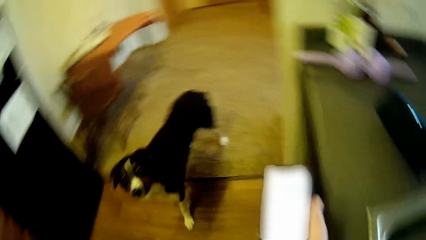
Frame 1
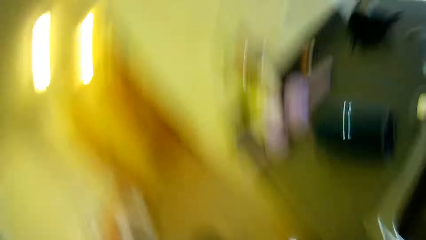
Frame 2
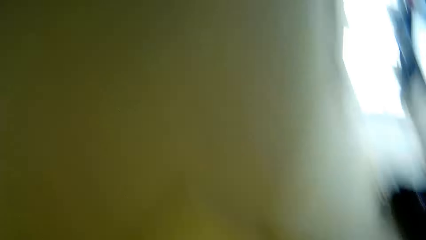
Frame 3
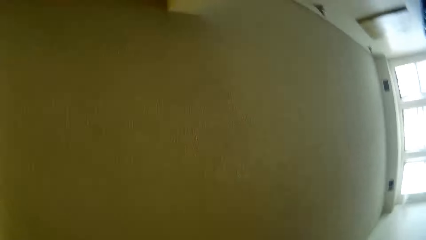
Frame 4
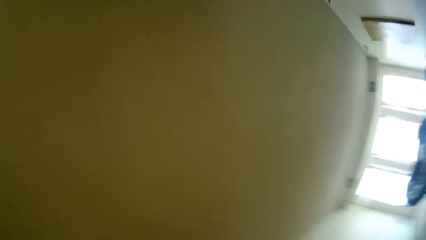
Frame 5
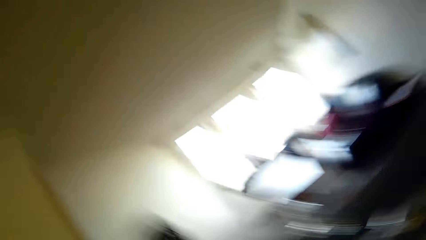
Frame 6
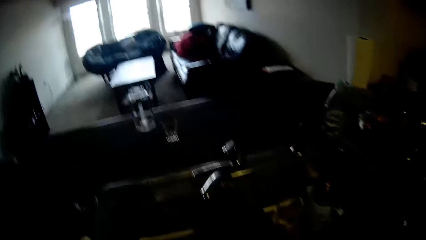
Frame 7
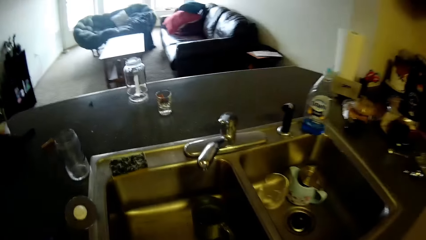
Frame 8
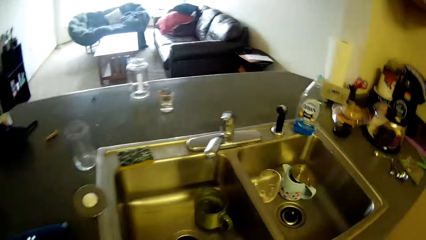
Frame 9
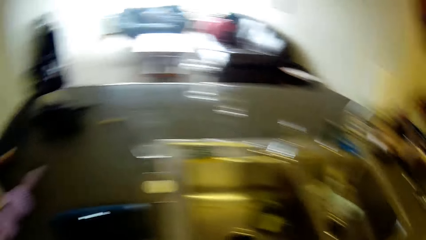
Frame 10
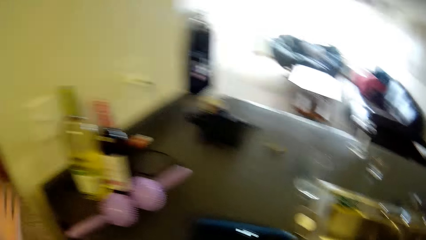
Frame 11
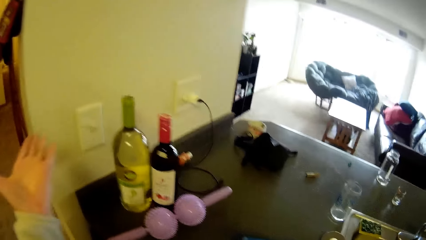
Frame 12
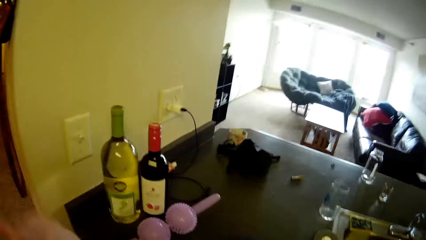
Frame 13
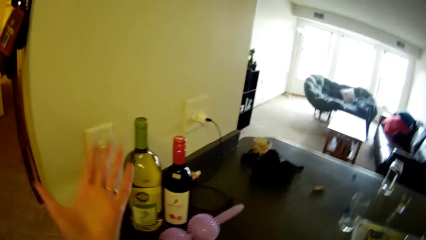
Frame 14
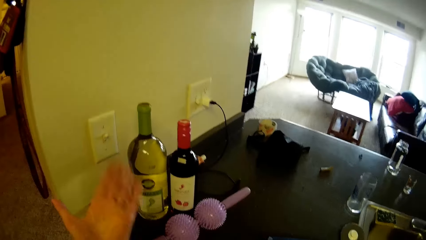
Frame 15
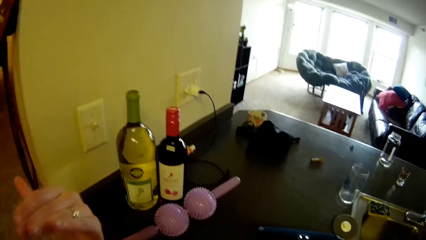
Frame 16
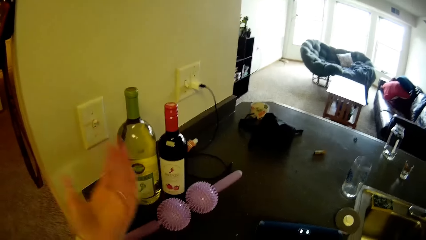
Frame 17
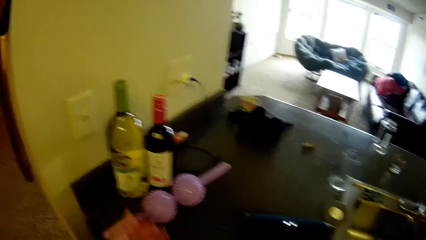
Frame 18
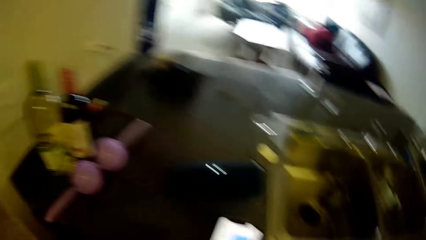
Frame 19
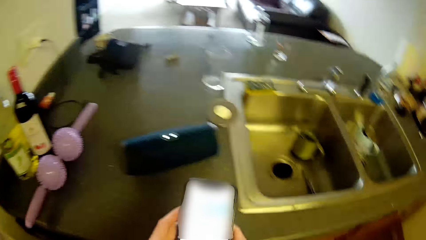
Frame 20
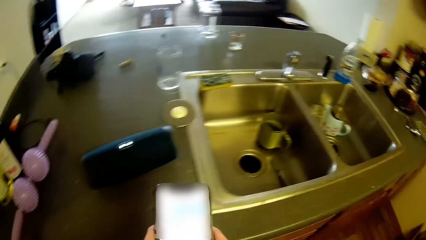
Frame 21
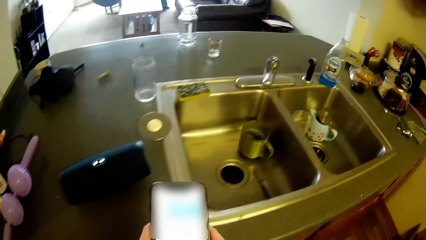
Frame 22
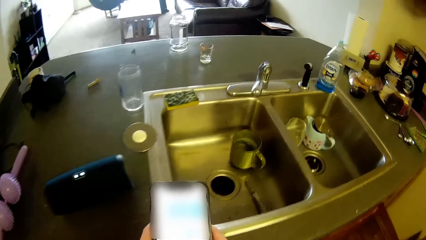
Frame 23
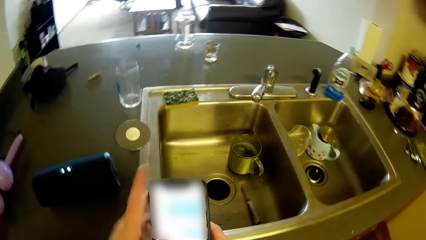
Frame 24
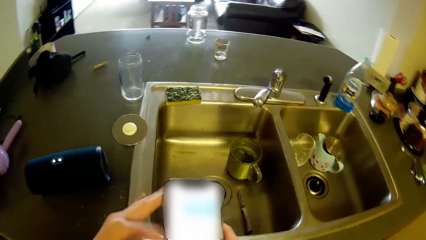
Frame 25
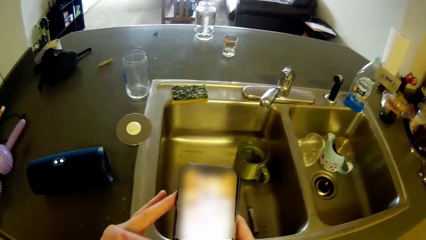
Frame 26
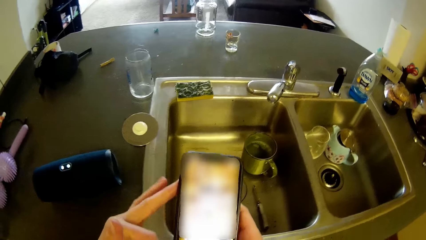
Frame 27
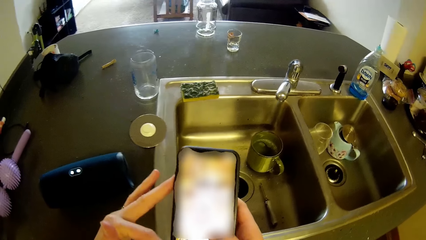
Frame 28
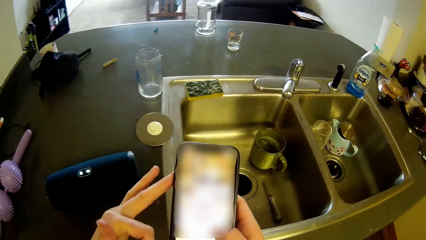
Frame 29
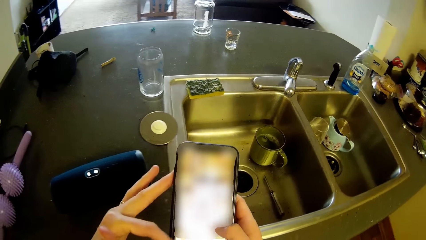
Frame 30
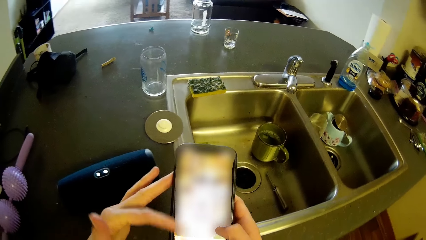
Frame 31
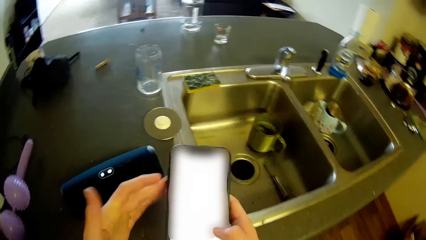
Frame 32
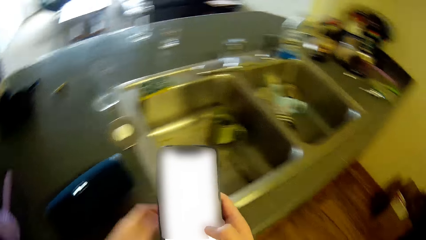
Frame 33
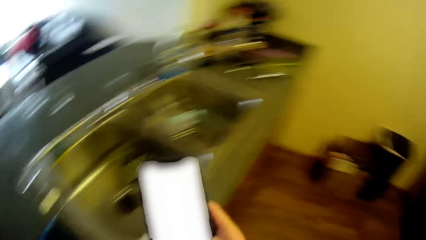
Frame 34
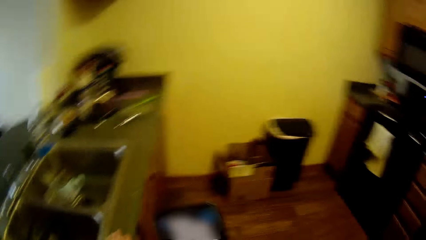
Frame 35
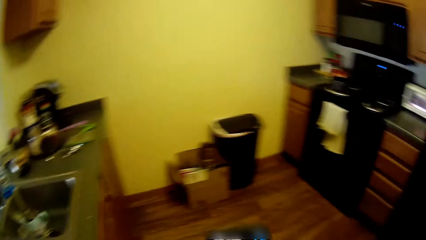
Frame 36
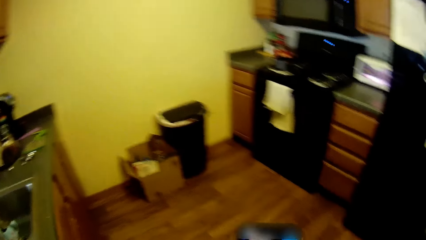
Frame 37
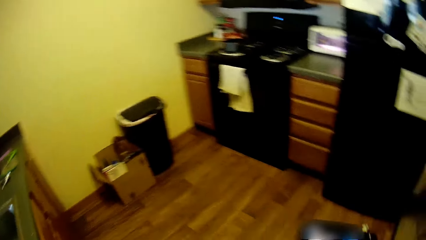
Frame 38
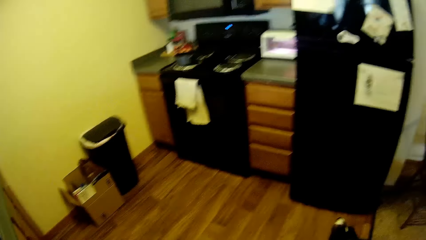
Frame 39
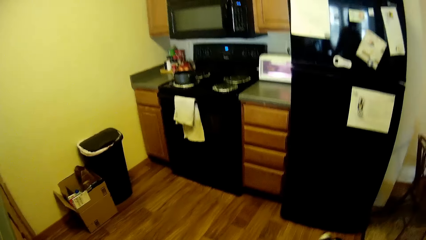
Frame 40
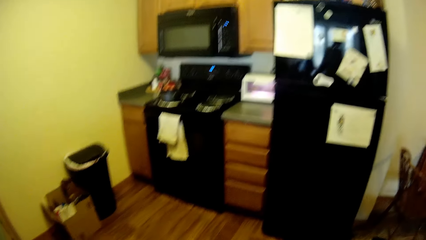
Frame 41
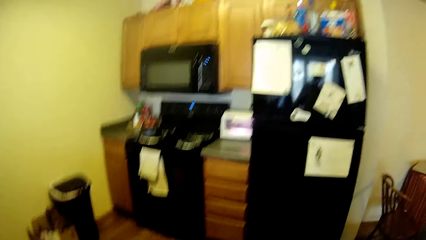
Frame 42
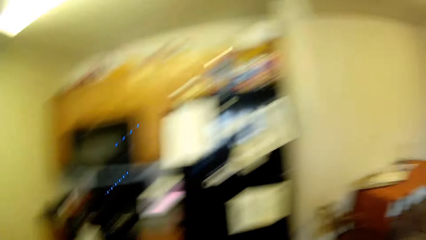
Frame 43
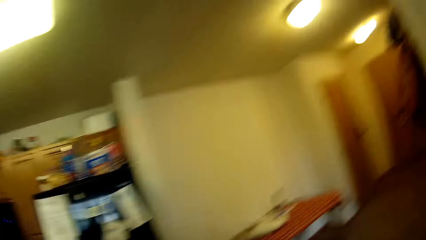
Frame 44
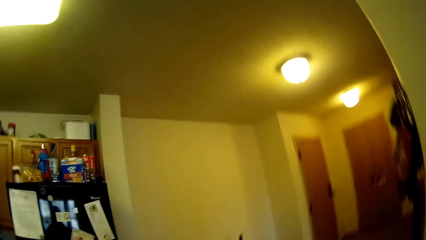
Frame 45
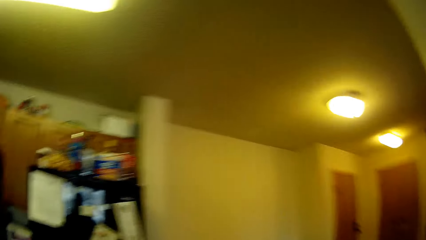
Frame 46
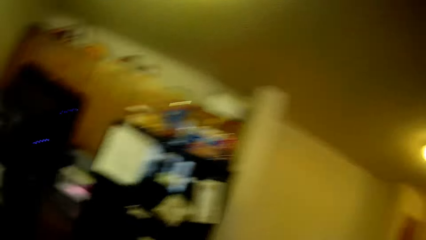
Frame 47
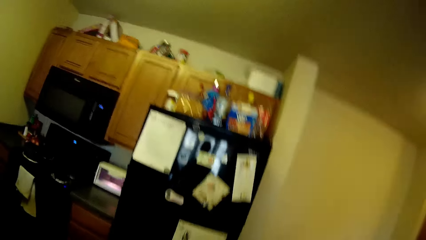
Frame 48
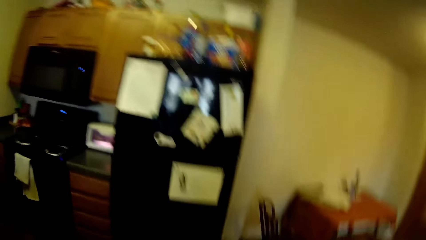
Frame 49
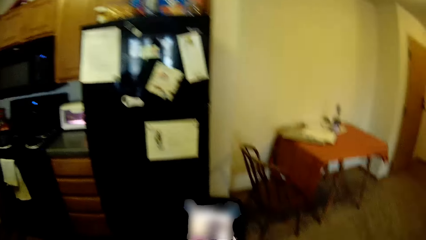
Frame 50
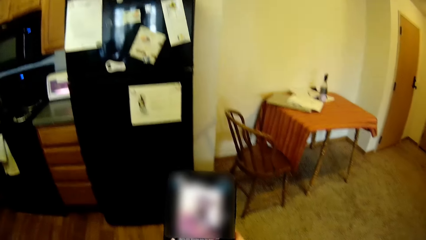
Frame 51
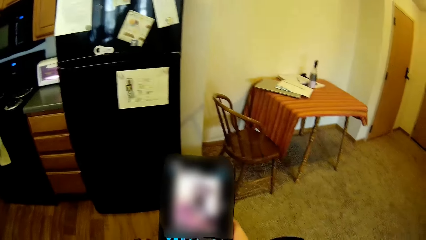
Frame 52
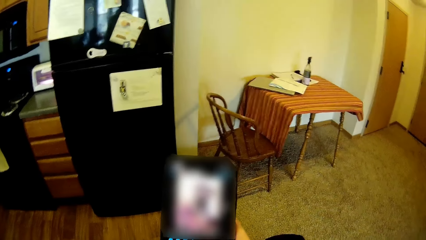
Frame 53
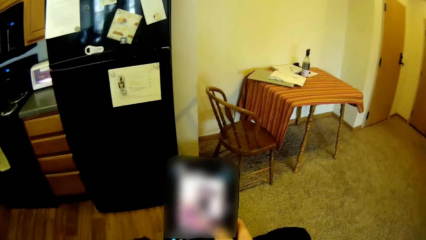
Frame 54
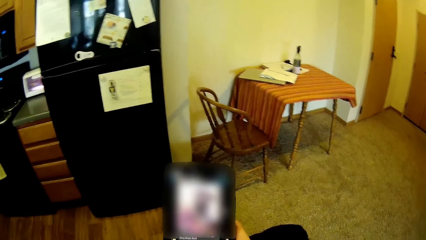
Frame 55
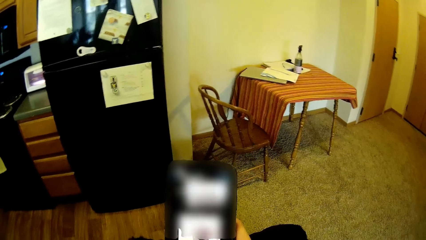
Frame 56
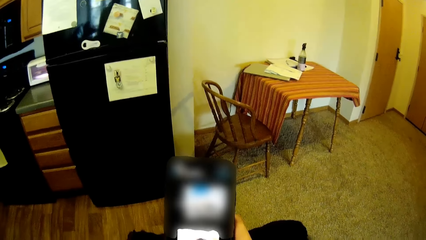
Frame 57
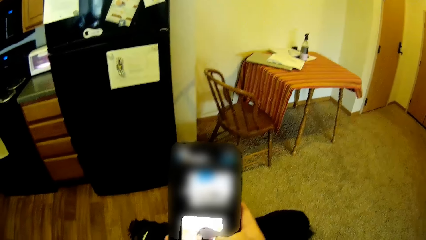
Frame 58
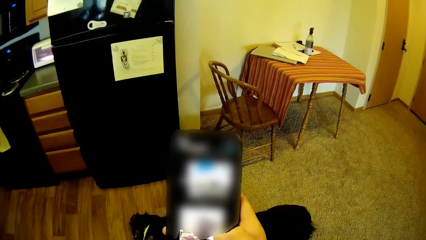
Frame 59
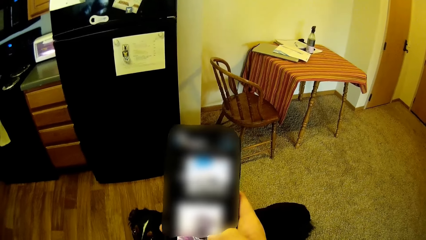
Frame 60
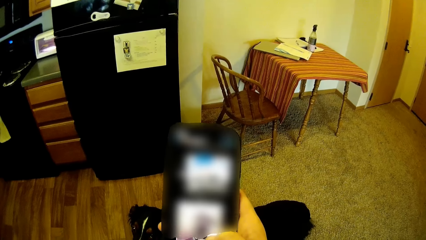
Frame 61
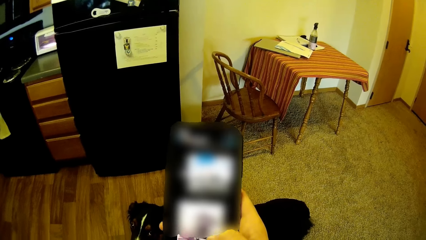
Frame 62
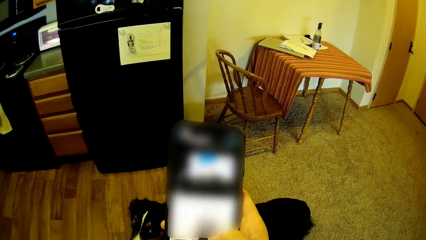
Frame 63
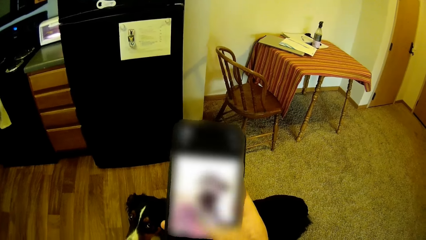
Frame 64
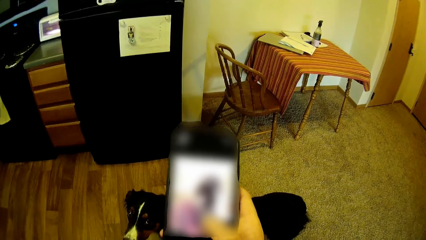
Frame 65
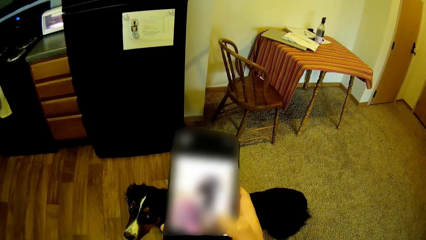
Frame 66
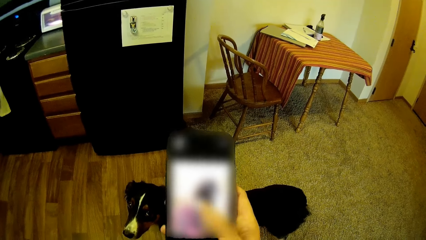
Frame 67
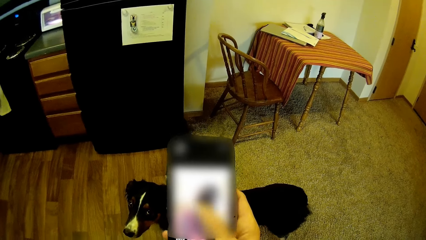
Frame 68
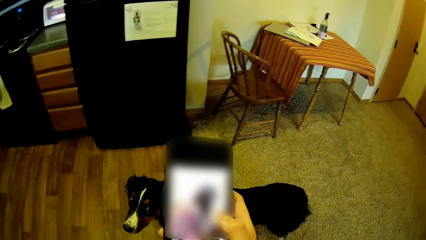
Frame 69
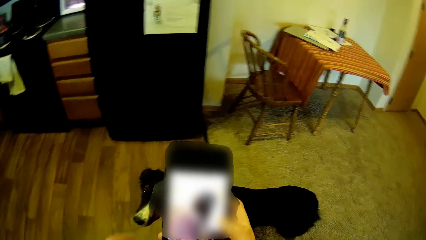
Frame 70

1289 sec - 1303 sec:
The camera wearer fans with the left hand. They operate the phone. They pass the phone to the right hand. They turn around. They operate the phone. They dial the phone.

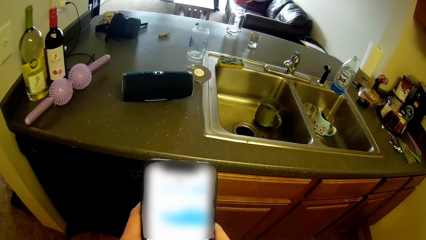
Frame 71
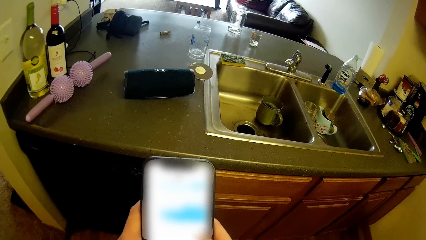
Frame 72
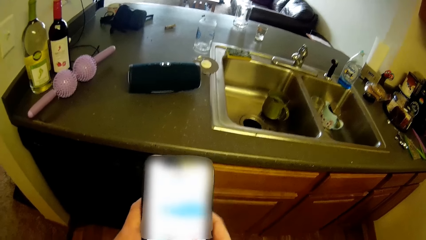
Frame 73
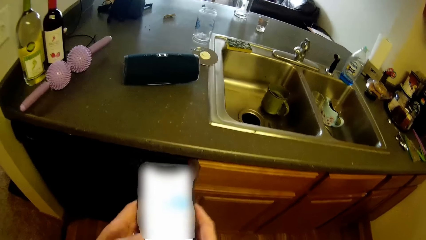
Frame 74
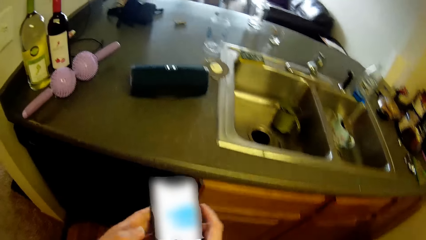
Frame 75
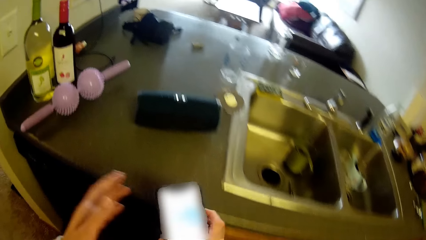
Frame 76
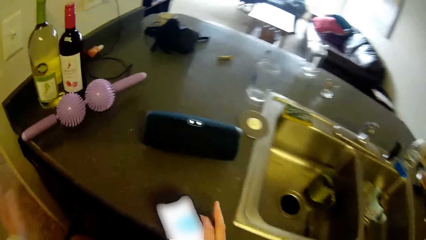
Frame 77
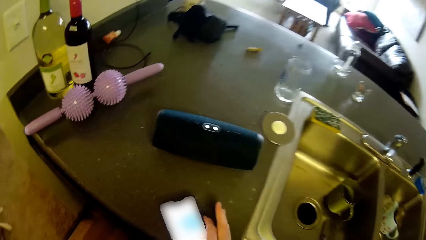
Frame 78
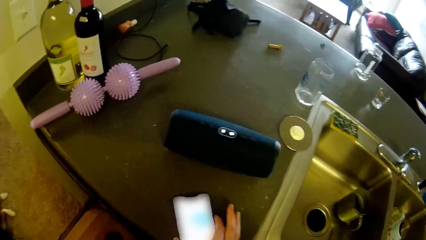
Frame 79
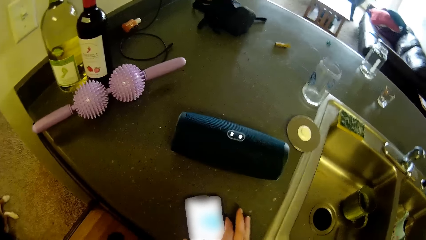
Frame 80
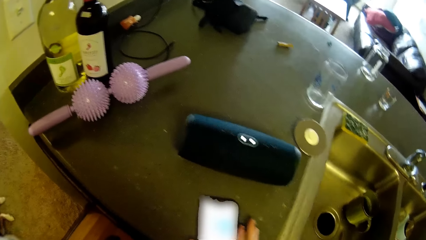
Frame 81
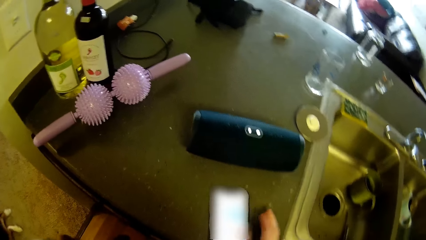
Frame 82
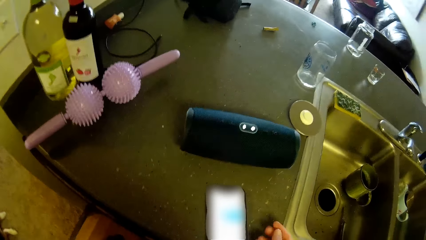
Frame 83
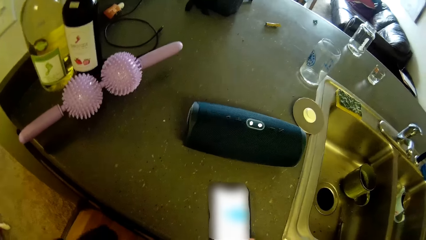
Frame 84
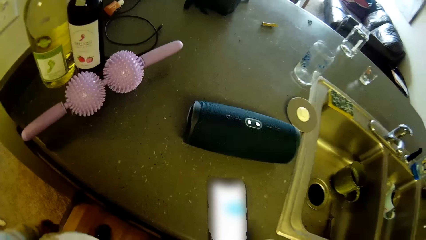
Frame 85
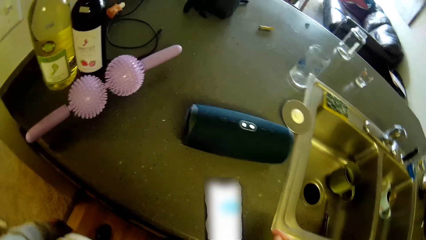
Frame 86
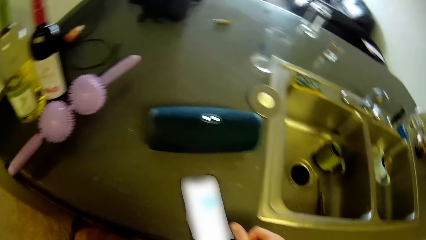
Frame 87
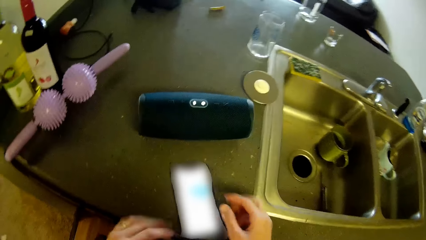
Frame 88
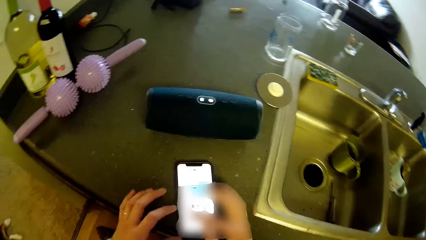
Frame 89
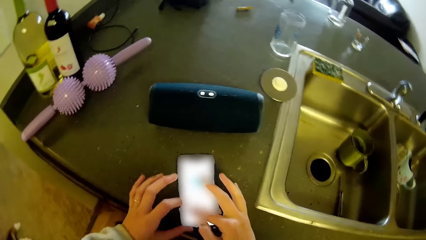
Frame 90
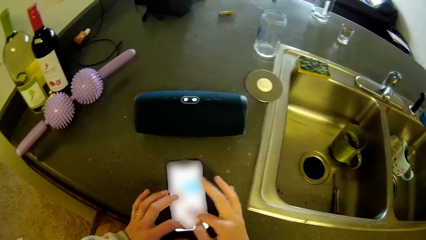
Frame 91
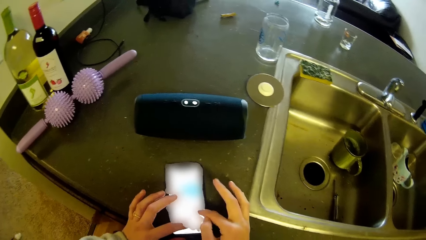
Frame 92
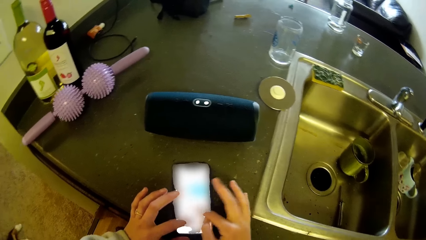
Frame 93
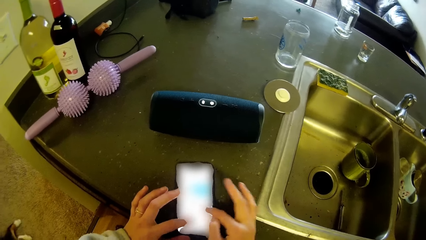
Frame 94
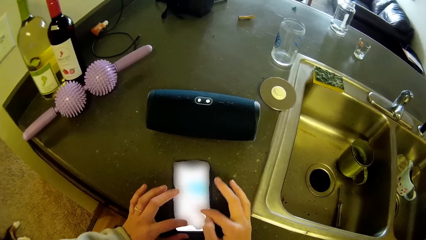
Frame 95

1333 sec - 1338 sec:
The camera wearer drops the phone on the sink or table. They operate the phone. They dial the phone.
